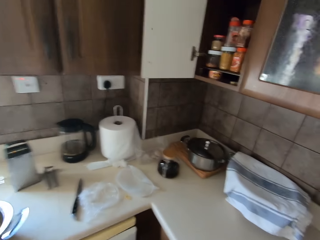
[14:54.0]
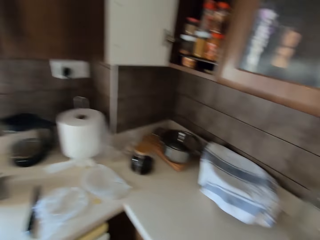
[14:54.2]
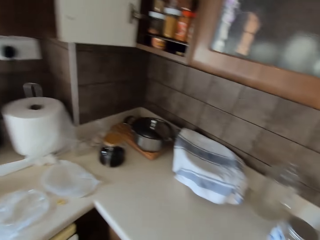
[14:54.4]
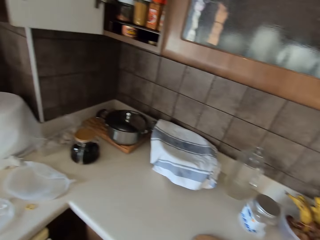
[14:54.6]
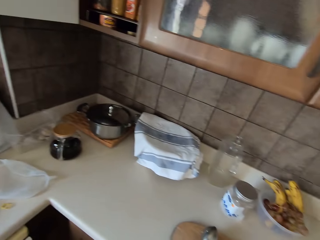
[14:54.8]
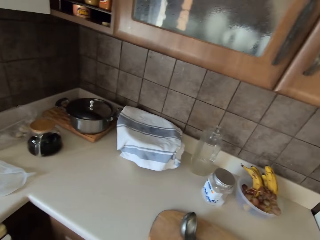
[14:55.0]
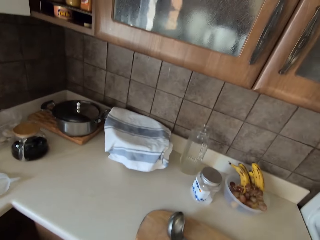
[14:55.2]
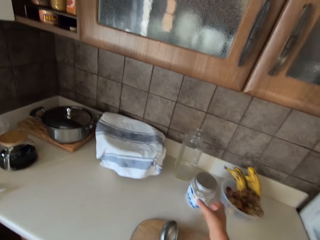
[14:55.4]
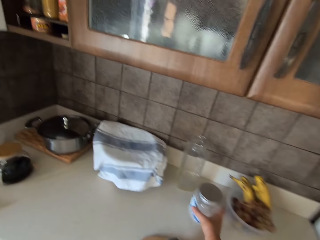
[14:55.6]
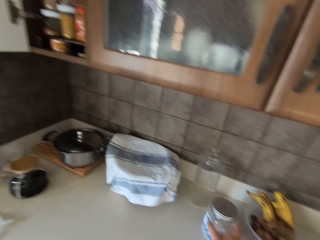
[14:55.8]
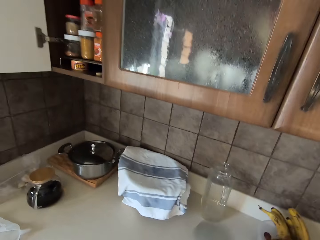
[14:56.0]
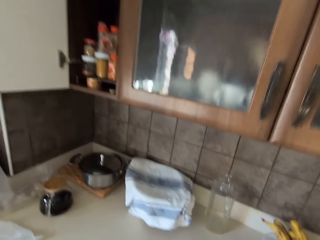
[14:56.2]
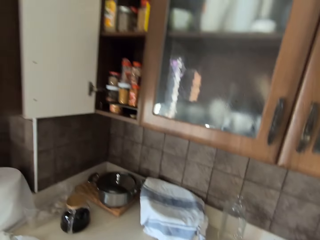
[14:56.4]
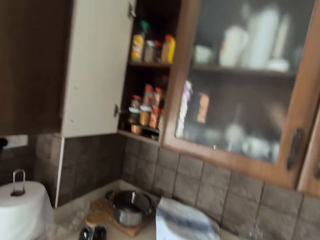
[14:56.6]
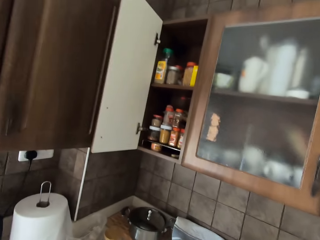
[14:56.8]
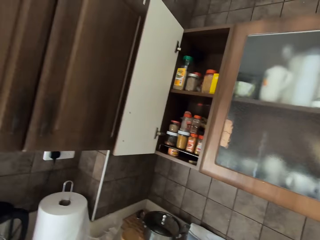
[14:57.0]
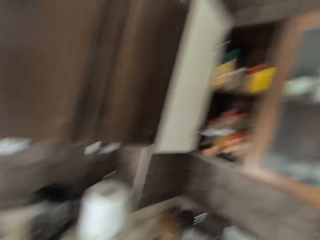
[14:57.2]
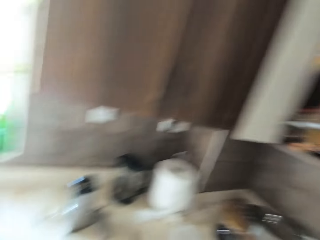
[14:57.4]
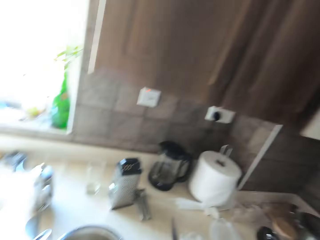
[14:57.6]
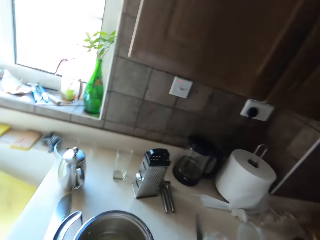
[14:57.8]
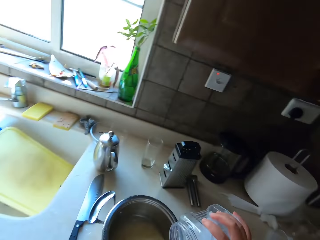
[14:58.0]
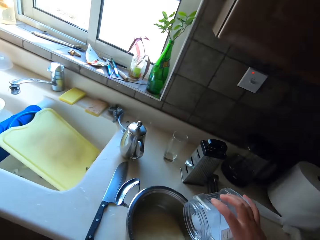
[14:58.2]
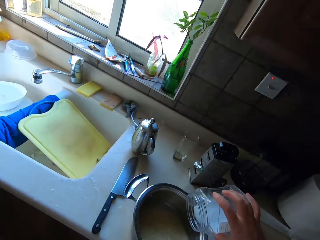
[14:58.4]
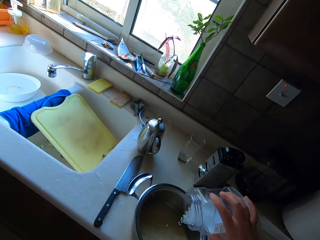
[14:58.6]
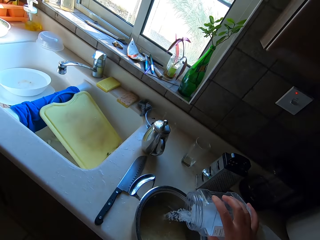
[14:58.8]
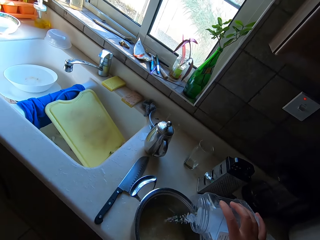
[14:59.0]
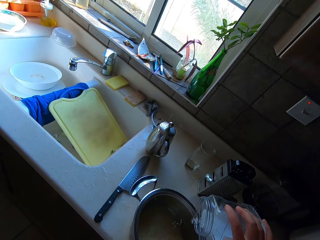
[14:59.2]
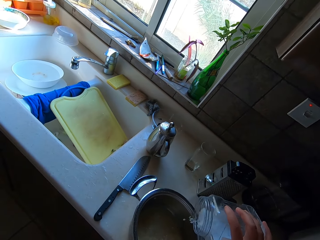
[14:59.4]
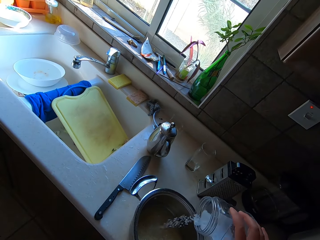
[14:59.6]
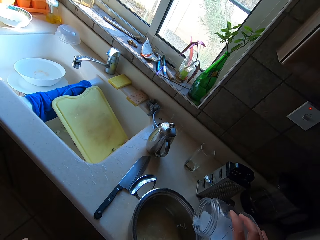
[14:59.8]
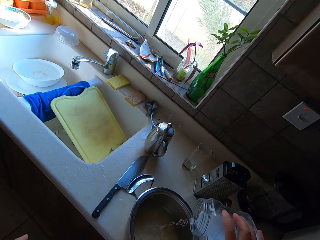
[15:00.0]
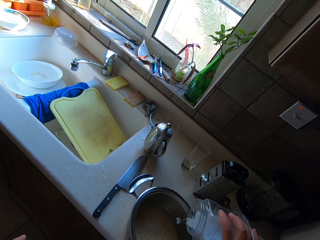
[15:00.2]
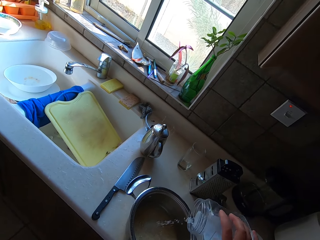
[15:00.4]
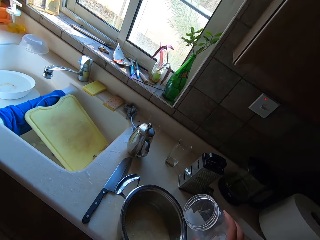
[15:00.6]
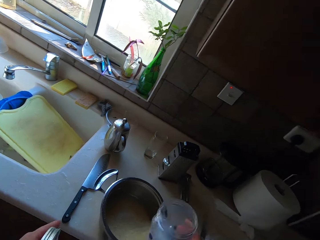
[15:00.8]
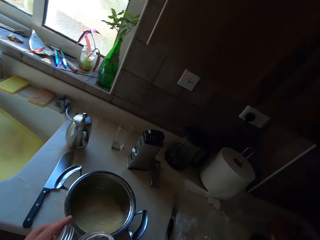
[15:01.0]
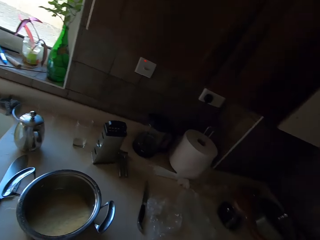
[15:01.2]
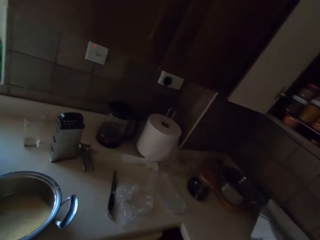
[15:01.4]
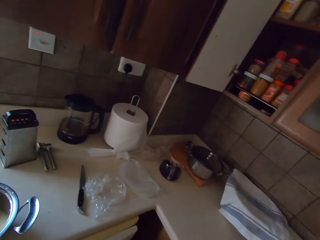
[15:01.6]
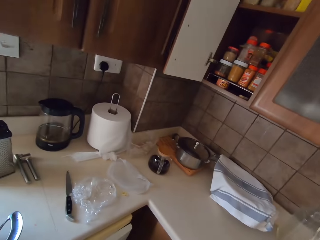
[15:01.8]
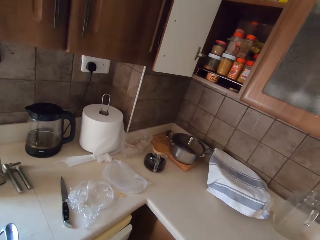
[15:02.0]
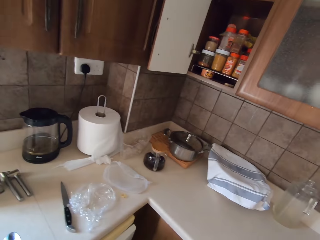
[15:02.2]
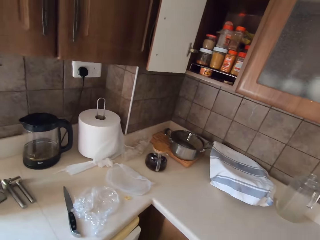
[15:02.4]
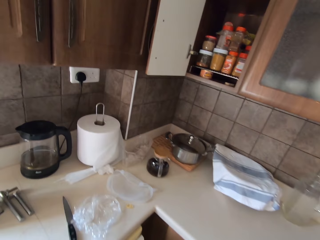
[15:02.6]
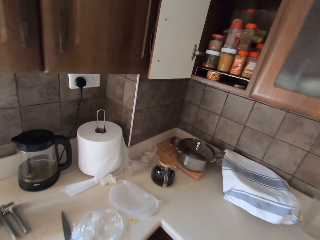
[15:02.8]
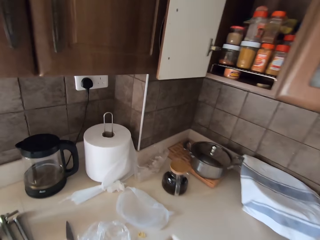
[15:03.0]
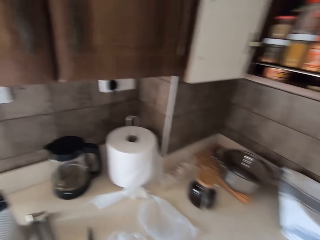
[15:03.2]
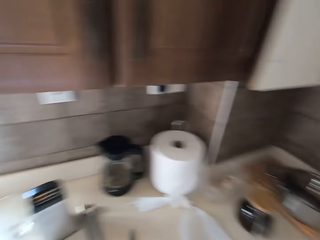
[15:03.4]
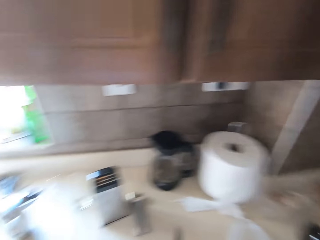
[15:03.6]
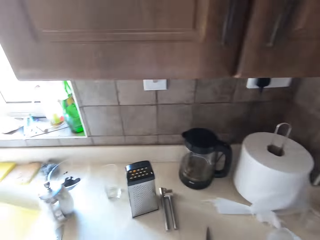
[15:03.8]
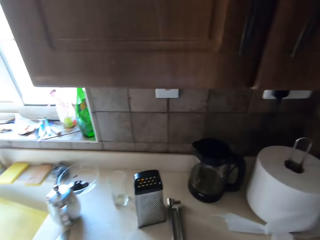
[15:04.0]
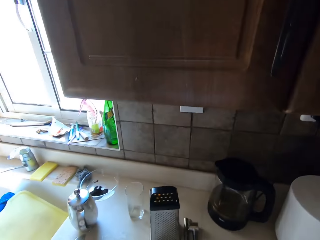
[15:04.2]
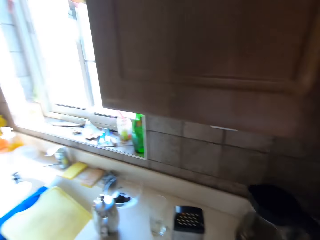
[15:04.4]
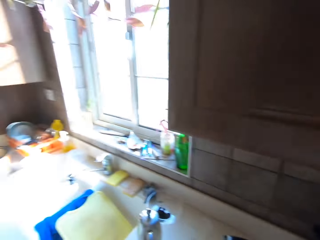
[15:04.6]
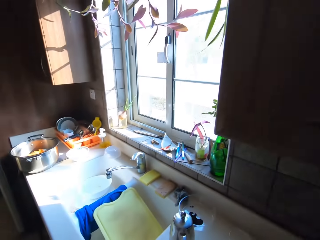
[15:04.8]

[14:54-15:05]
The camera wearer walks around the kitchen. They take a salt tin. They put some salt in the saucepan.

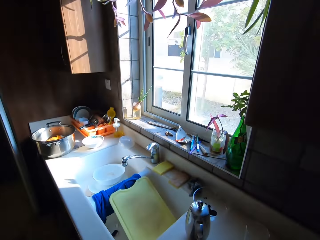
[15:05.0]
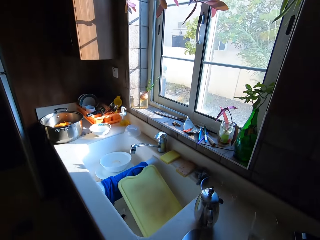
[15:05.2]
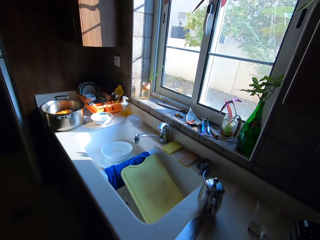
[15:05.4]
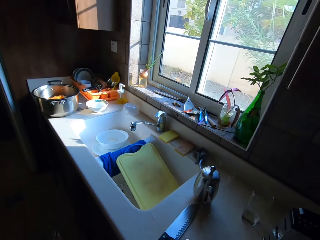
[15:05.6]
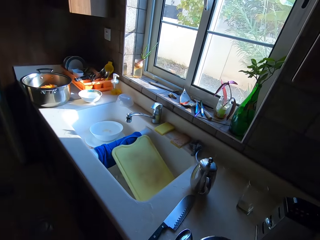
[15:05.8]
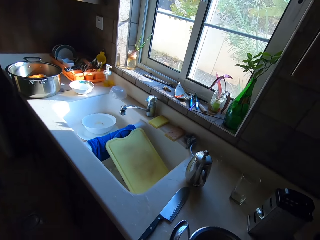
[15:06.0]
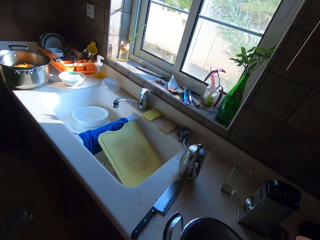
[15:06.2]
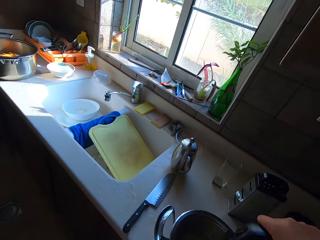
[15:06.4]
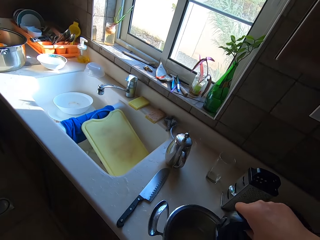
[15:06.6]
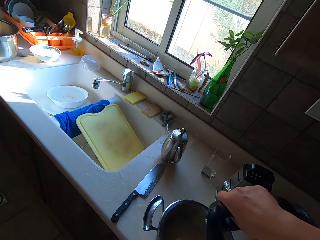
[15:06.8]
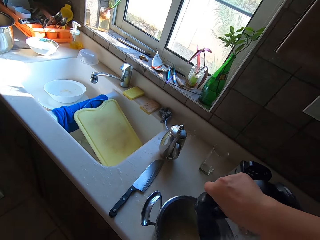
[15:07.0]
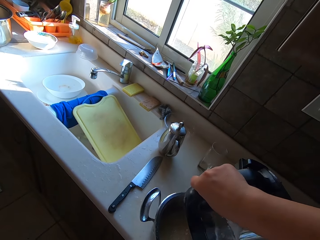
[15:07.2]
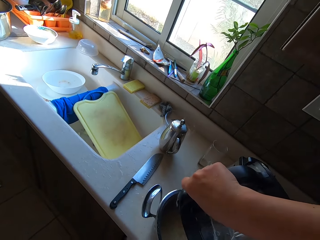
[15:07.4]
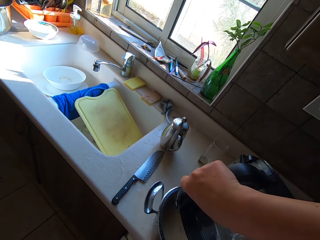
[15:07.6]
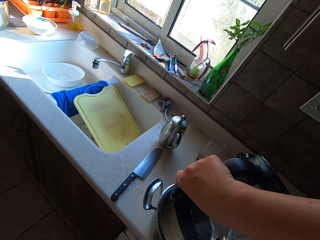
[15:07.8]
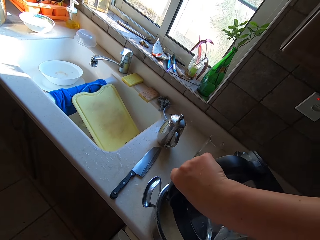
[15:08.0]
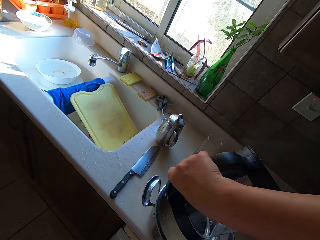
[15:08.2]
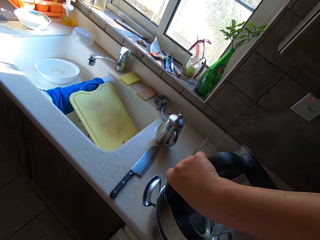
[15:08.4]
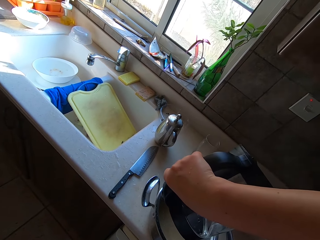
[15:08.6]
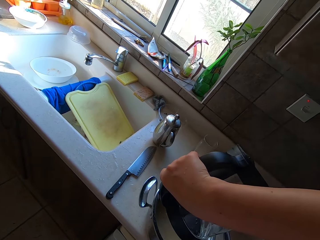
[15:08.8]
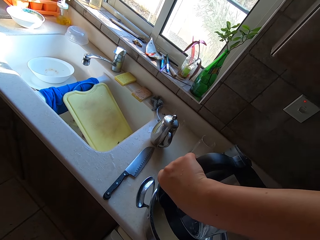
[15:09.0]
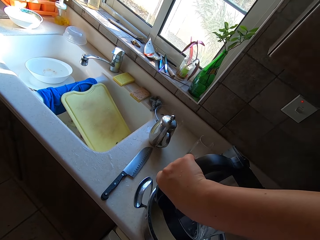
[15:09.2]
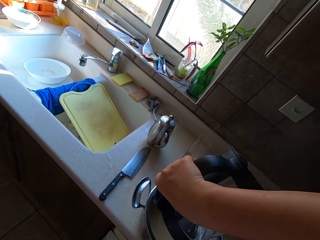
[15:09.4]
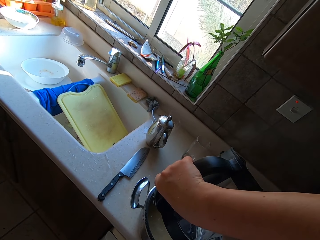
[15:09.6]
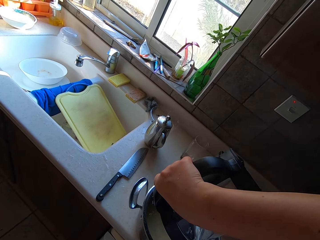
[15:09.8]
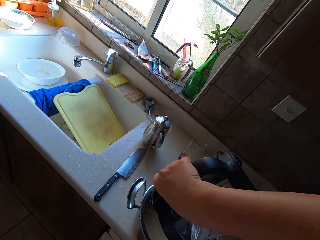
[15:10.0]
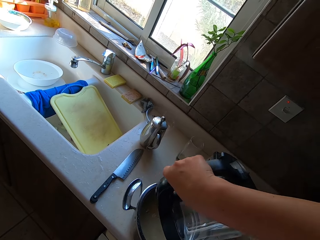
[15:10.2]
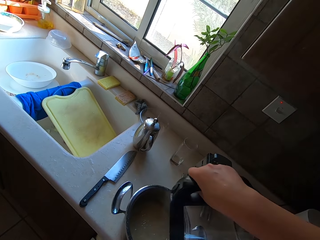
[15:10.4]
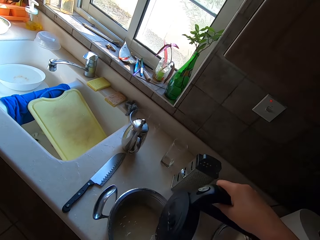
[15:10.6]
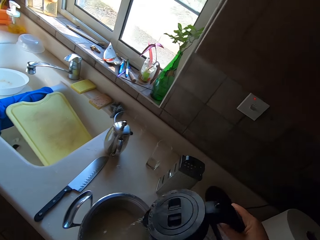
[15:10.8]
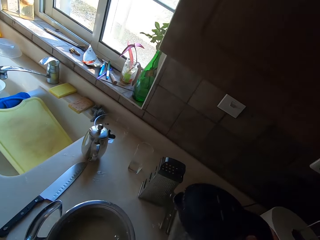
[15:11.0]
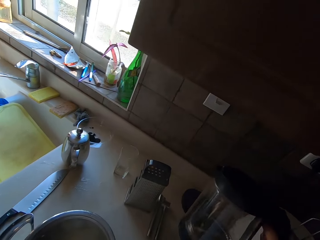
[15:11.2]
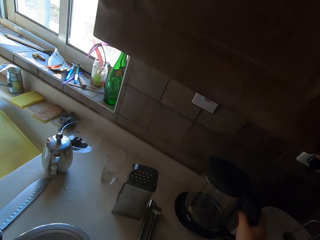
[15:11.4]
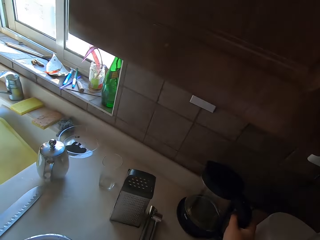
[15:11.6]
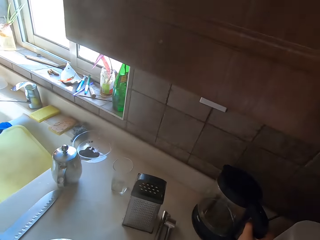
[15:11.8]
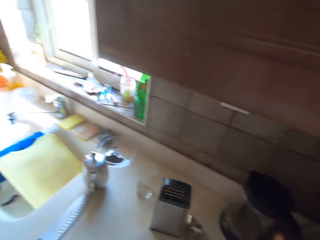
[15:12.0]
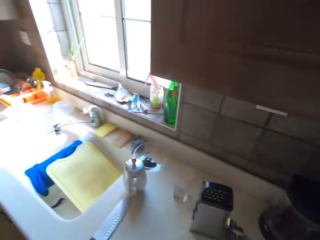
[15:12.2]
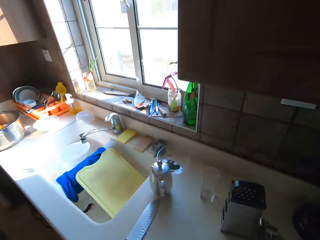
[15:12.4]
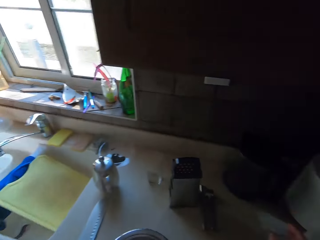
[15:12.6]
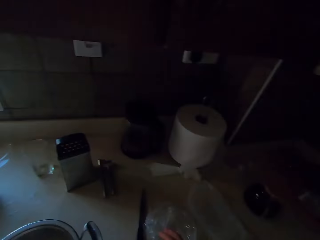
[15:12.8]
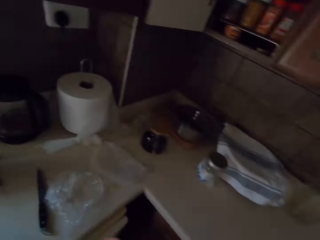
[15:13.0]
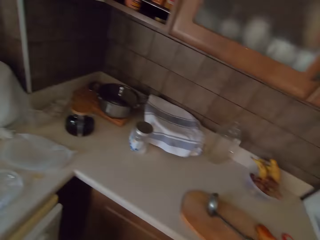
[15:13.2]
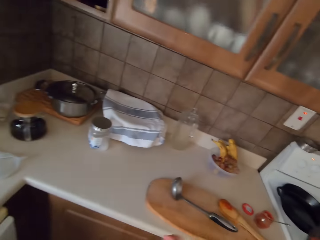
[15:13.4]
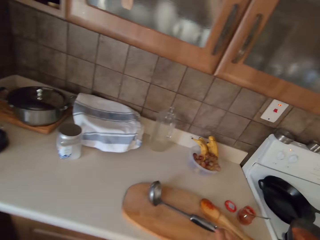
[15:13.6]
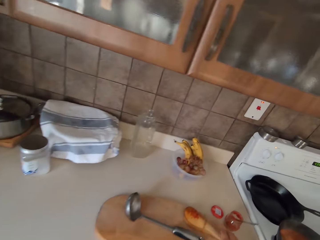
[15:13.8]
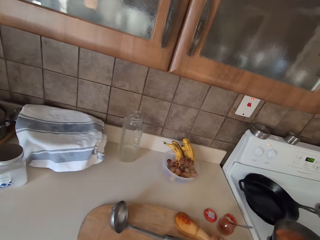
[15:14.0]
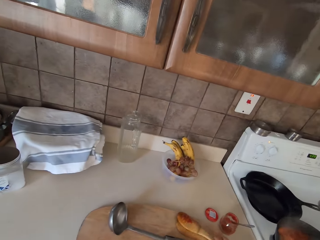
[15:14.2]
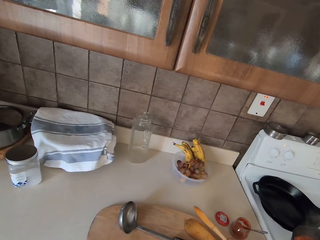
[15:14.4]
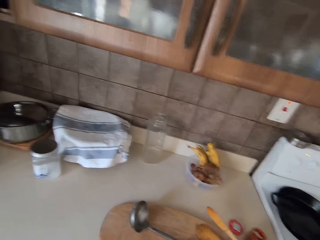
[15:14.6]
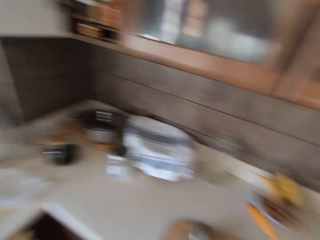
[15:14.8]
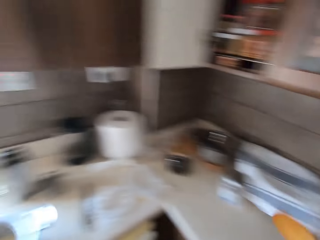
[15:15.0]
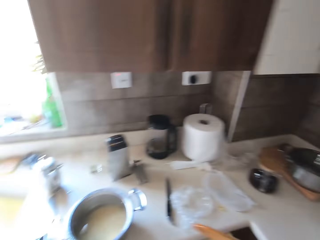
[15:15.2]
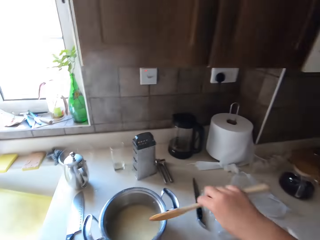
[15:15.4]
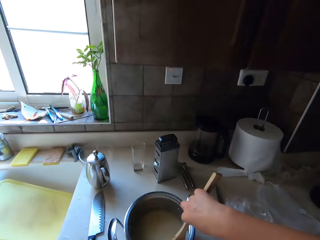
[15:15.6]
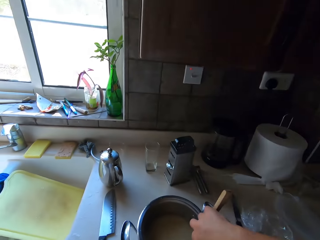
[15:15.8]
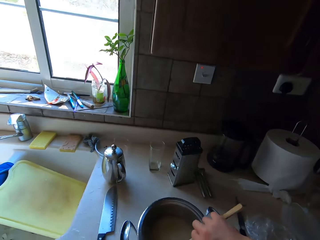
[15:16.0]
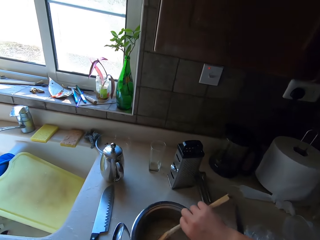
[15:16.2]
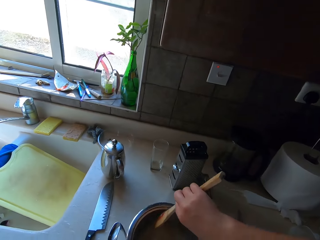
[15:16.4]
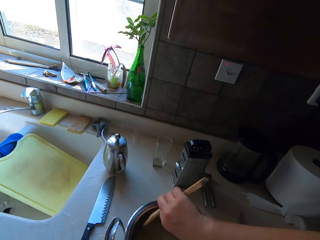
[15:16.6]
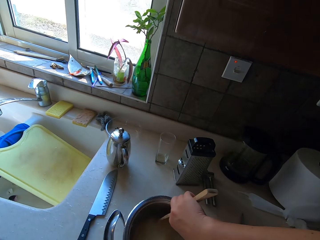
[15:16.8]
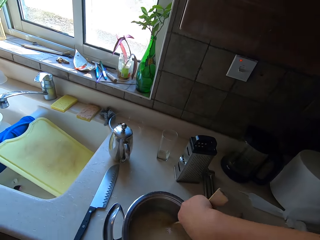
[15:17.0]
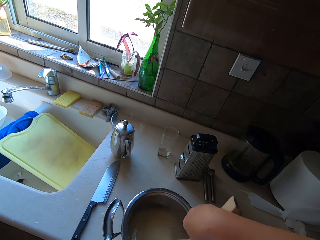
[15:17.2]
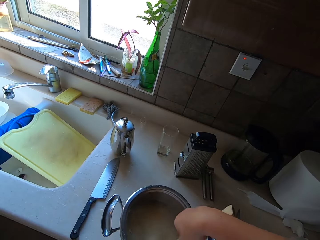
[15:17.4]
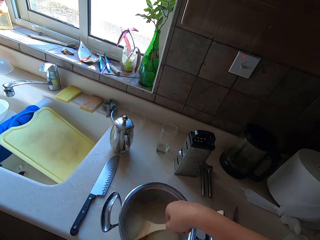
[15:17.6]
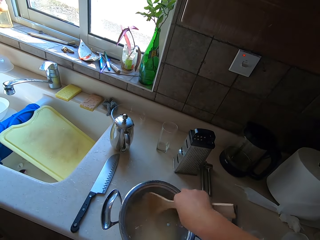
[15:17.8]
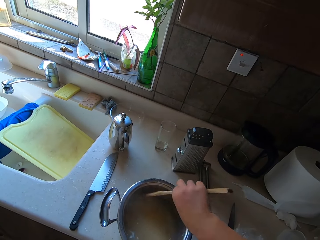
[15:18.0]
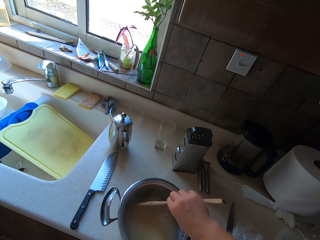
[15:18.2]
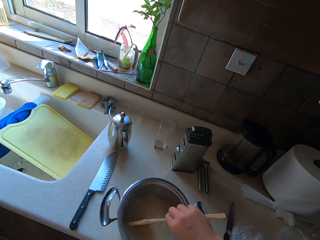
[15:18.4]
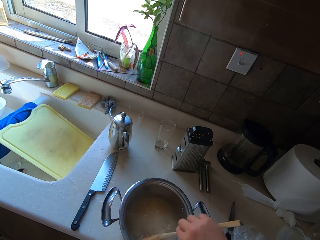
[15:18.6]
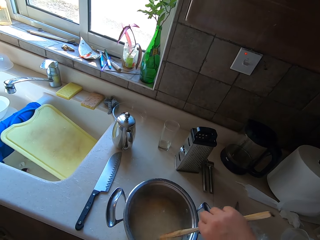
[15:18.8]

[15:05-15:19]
The camera wearer puts hot water in the saucepan from a kettle. They take a wooden spoon.
